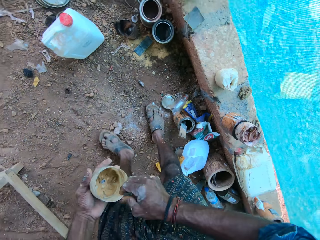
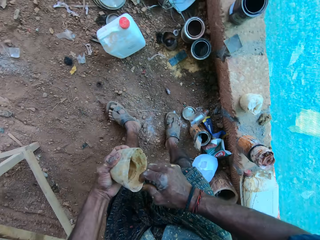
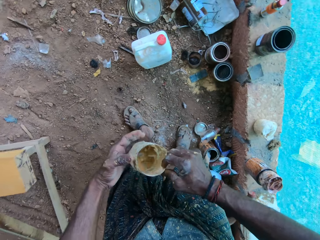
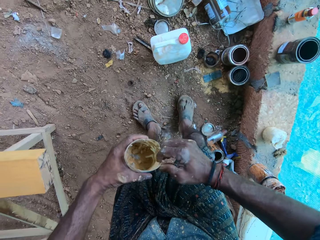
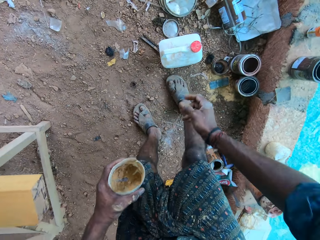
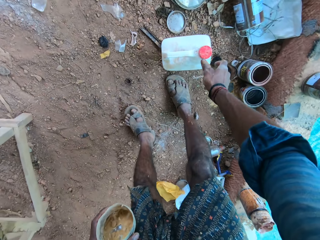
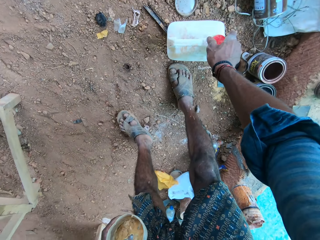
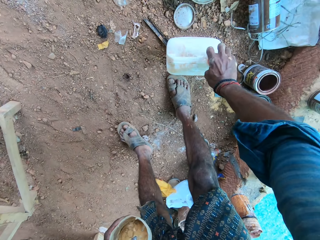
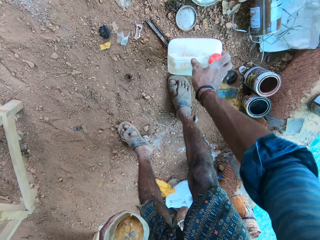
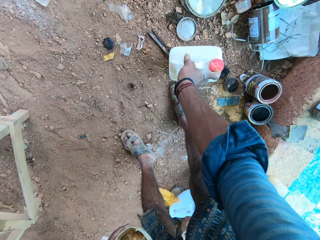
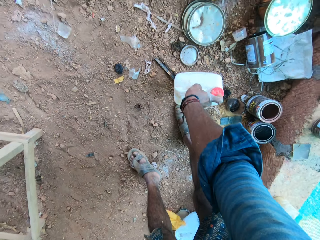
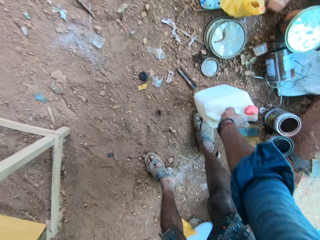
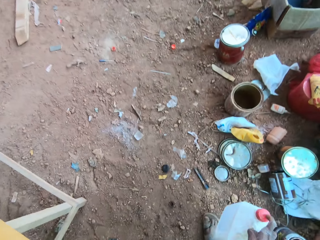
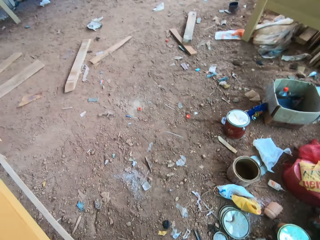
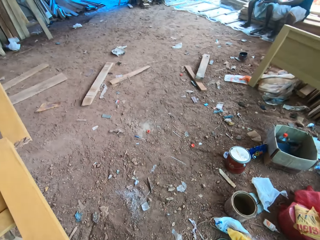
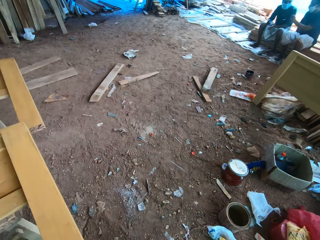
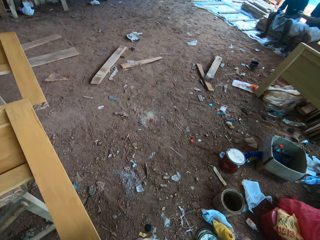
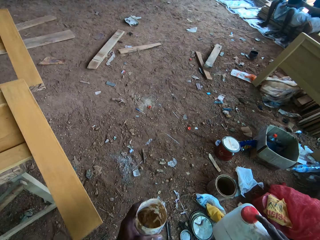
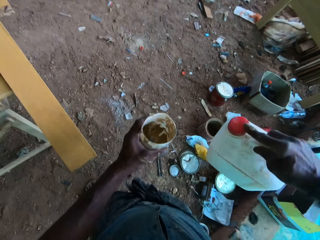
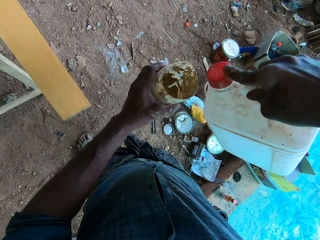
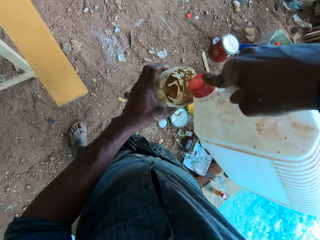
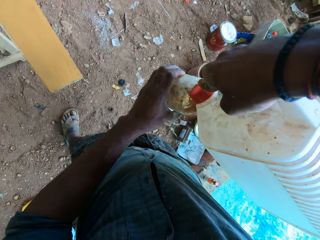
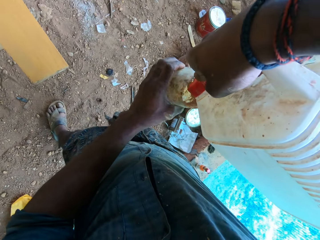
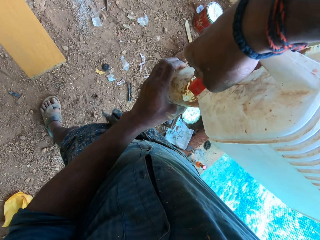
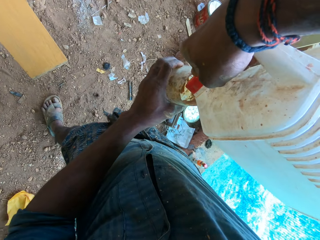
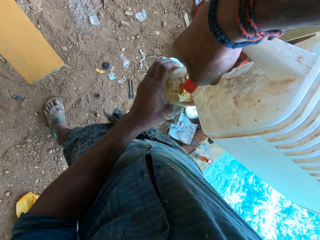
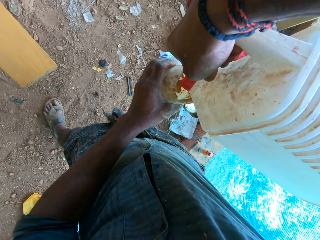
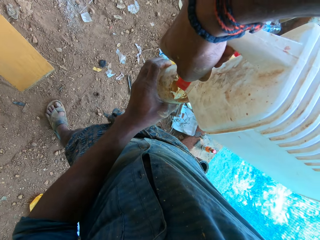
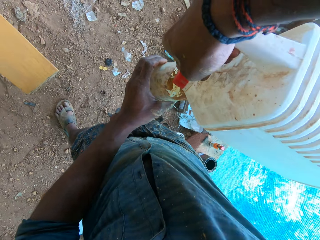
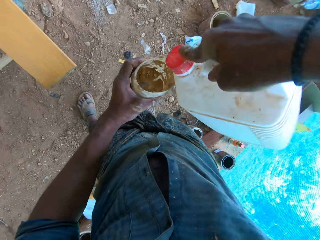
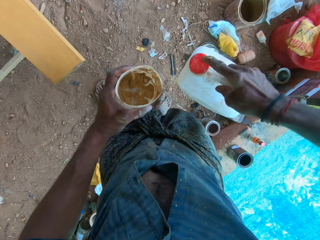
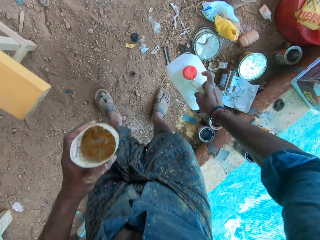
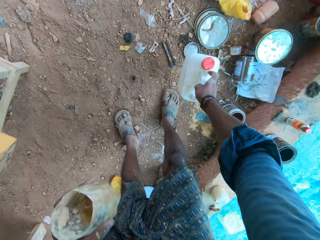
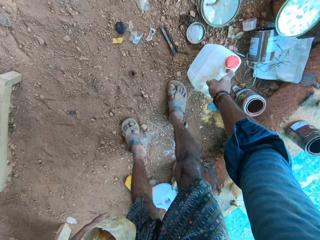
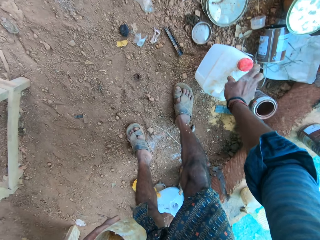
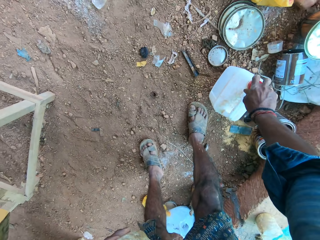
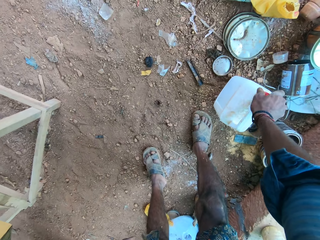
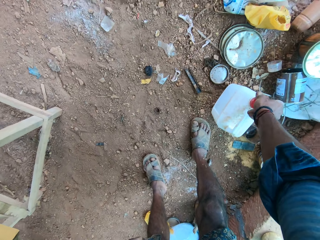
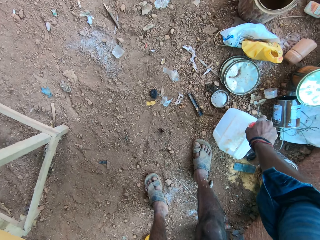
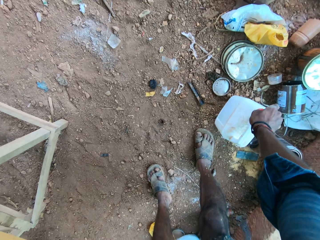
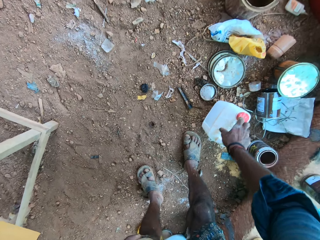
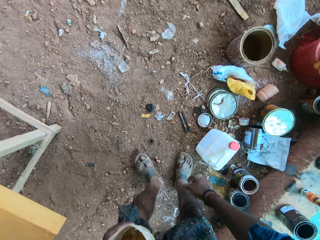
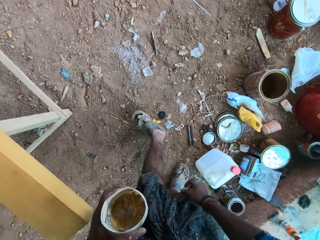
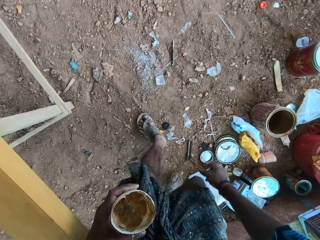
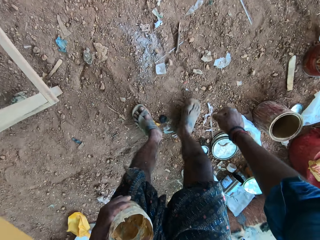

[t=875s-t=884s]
The camera wearer takes a can or plastic. He passes the plastic in his right hand to his left hand. He opens a keg of water lid on the ground with his right hand. He carries the keg of water from the ground with his right hand. He looks at the ground. He pours water from the keg of water in the plastic in his left hand with his right hand. He drops the keg of water on the ground with his right hand. He puts the can down. He closes the keg of water lid on the ground with his right hand.

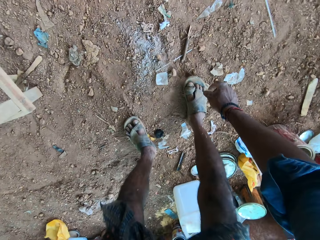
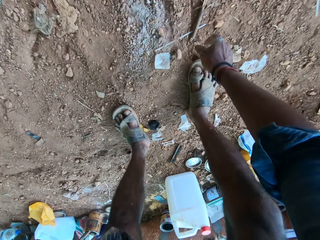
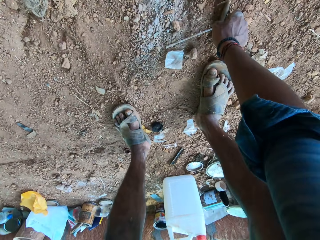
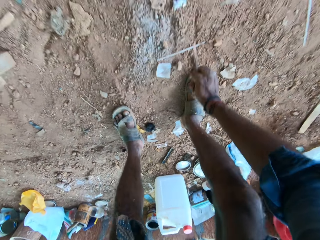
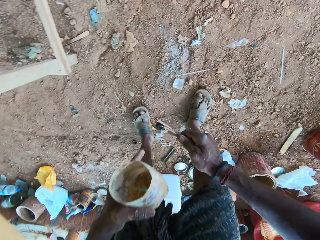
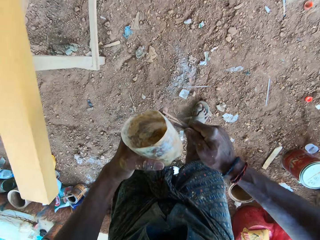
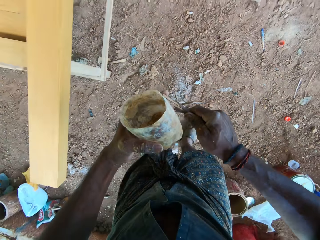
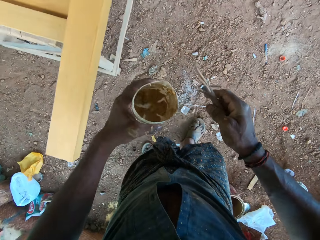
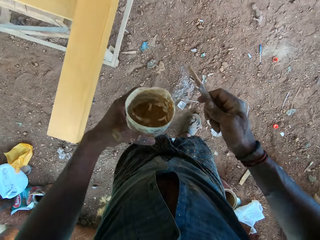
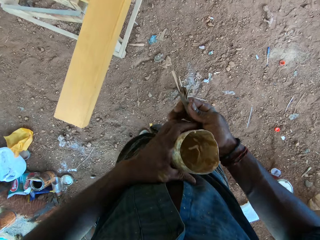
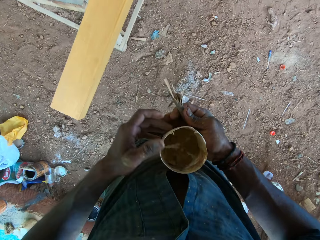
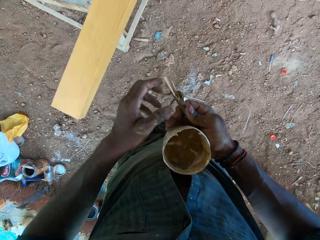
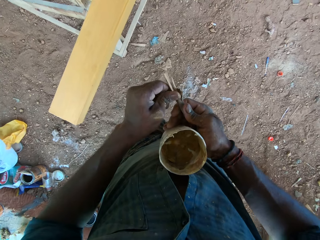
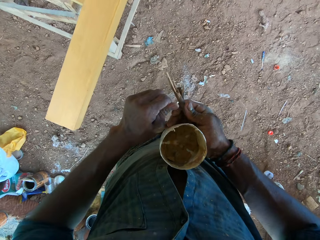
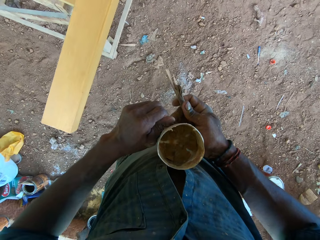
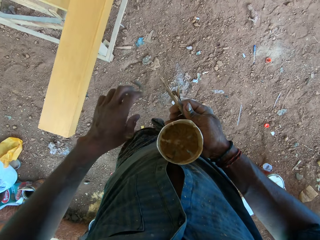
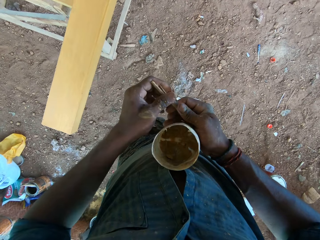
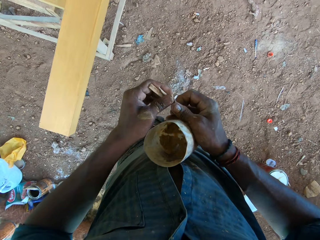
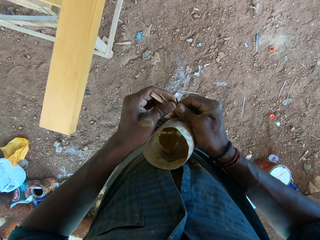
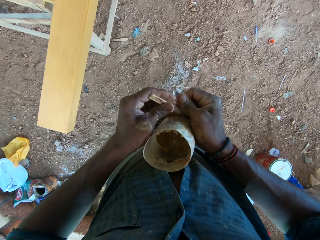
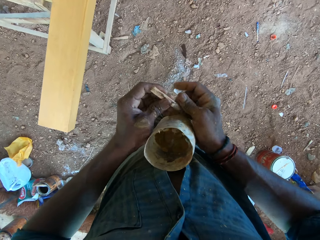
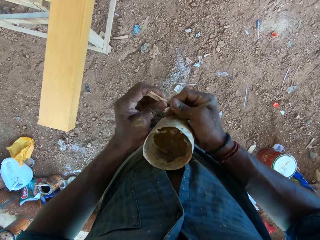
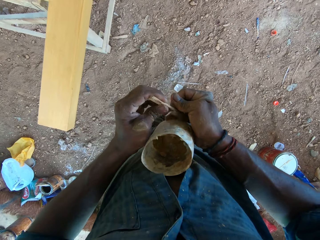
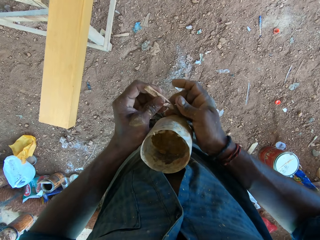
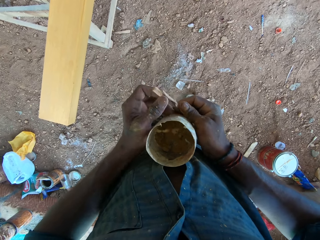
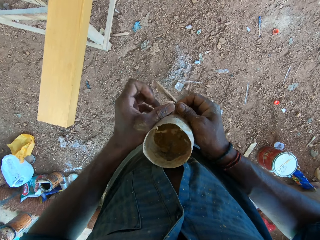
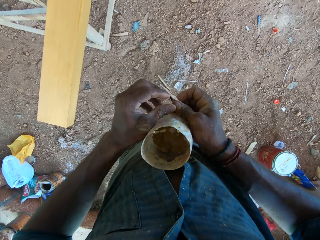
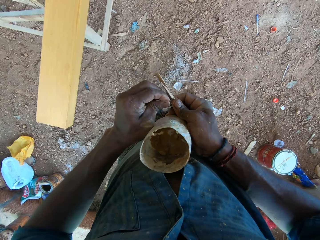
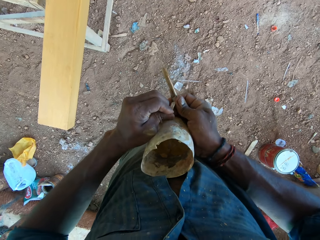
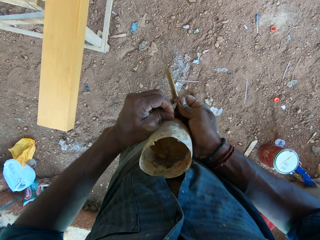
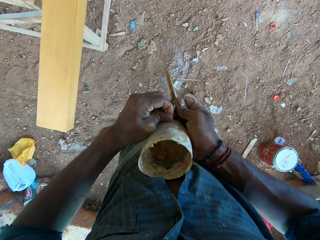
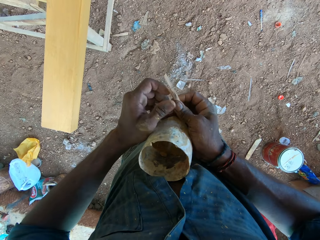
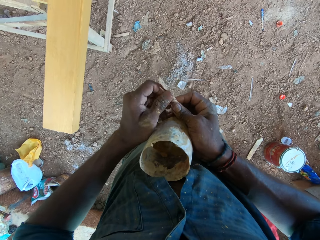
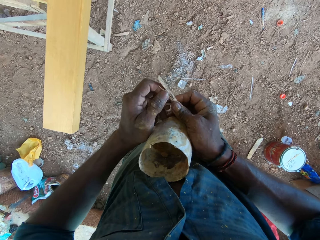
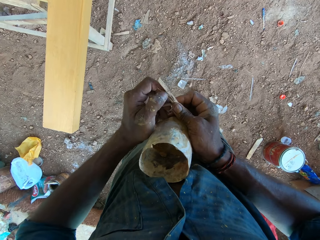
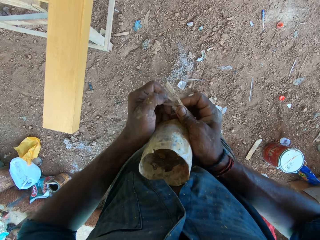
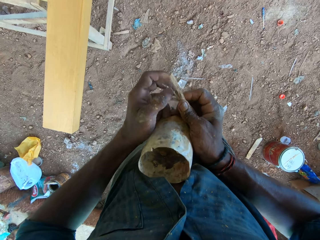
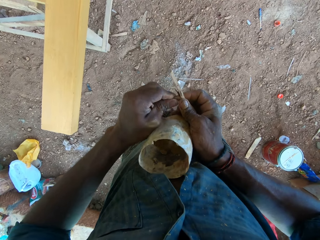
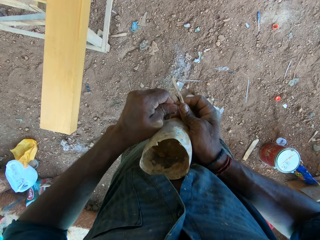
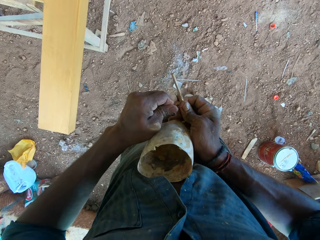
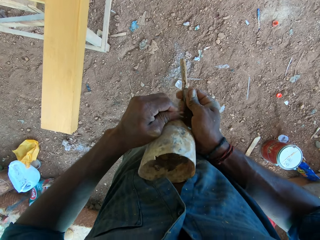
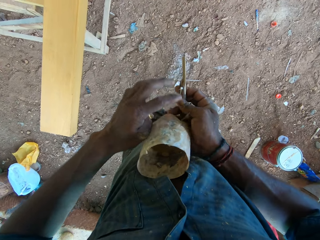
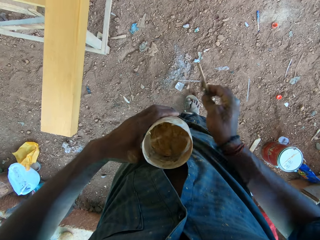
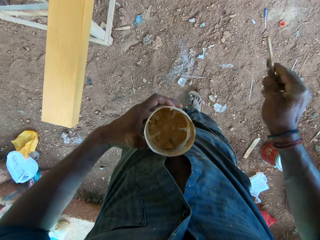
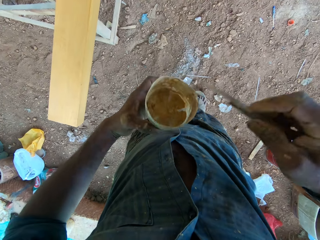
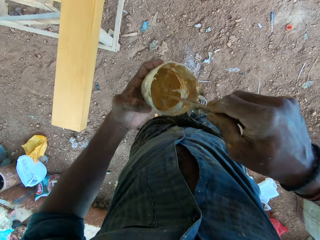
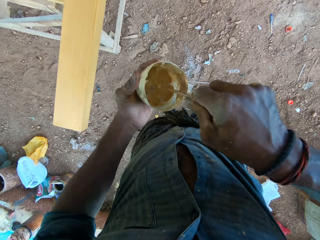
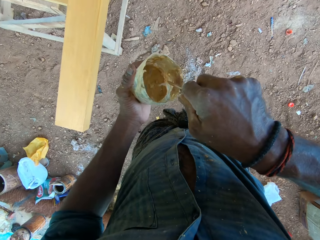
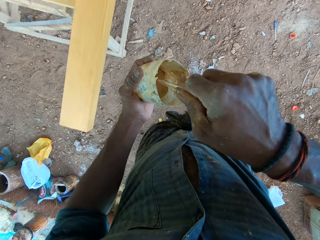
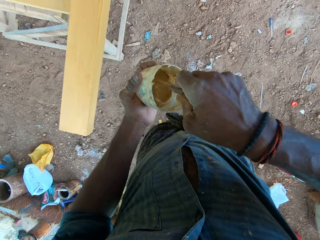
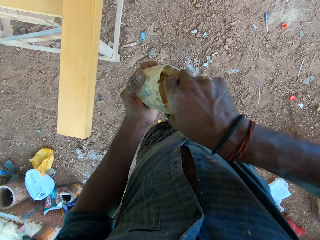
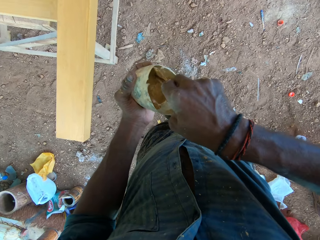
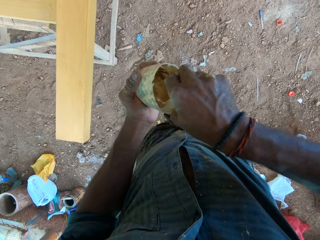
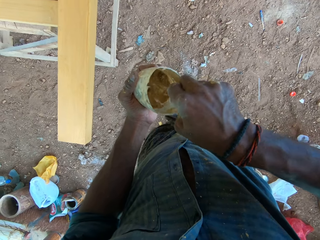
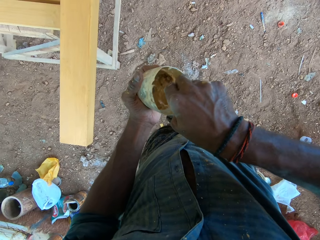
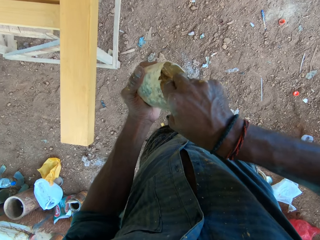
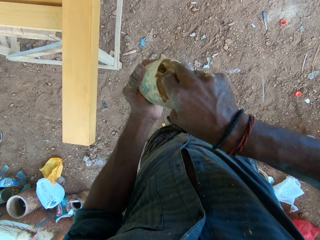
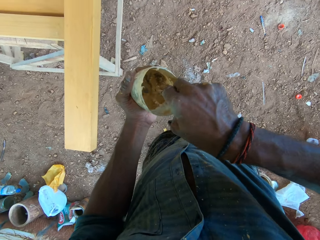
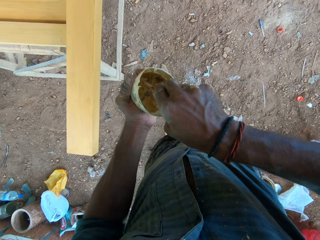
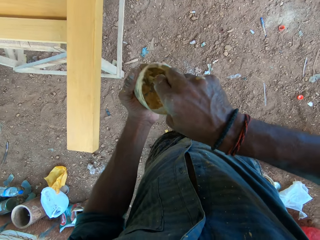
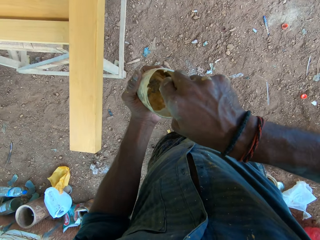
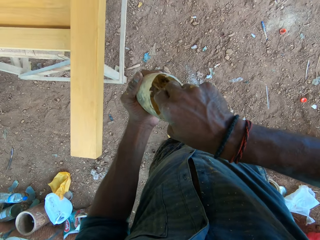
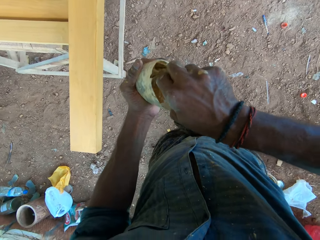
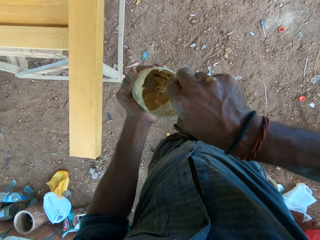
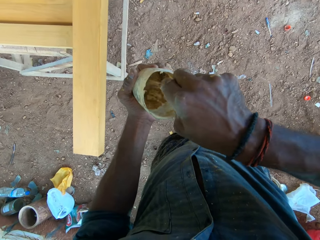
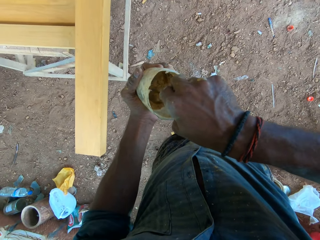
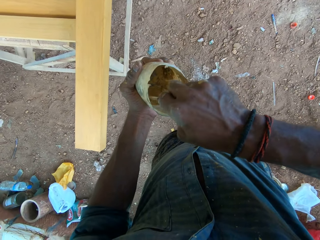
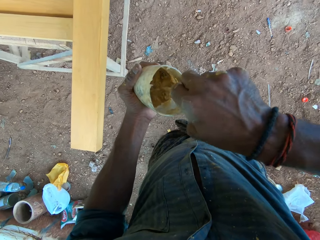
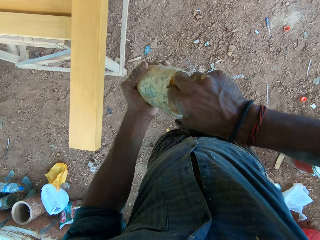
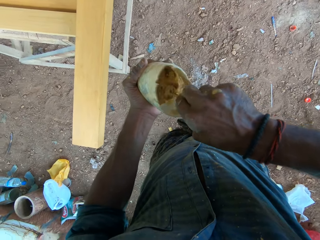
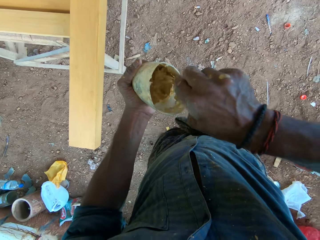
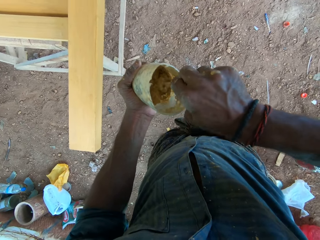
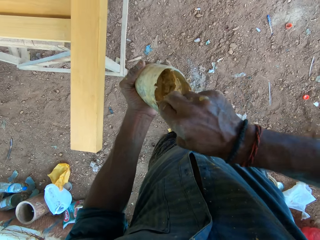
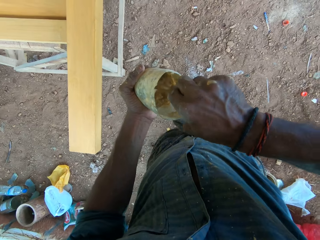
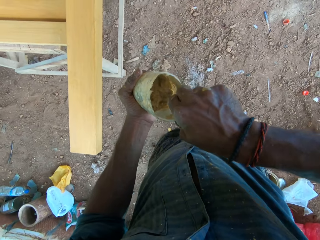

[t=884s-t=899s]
The camera wearer bends. He picks up a stick from the ground with his right hand. He places the plastic on his belly with his left hand and holds the plastic to his belly with his right hand. He peels off the stick in his right hand with his left hand. He drops the peeled stick on the ground with his left hand. He holds the stick with both hands. He peels off the stick in his left hand with his right hand. He drops the peeled stick on the ground with his right hand. He peels off the stick in his right hand with his left hand. He passes the stick in his left hand to his right hand. He peels off the stick in his right hand with his left hand. He drops the peeled stick on the ground with his left hand. He takes the plastic from his belly with his left hand. He mixes the water with wood filler in the plastic in his left hand with the stick in his right hand. He removes the filler with the stick.
